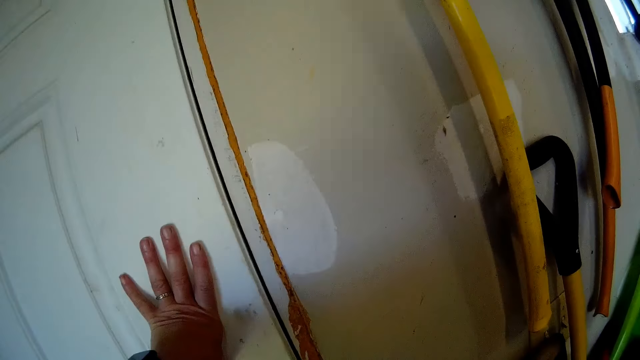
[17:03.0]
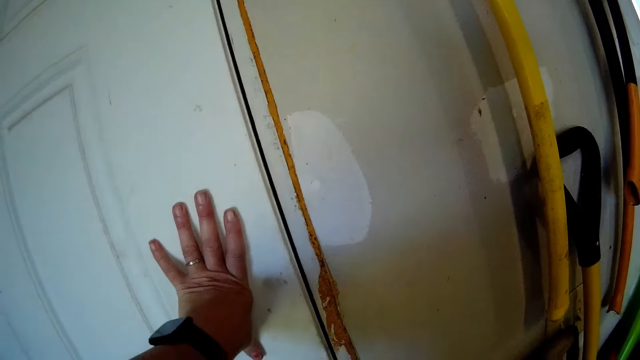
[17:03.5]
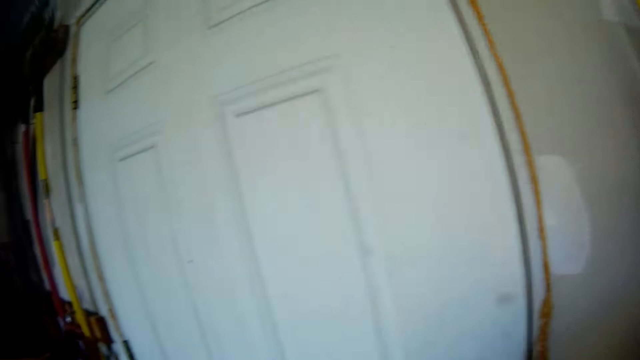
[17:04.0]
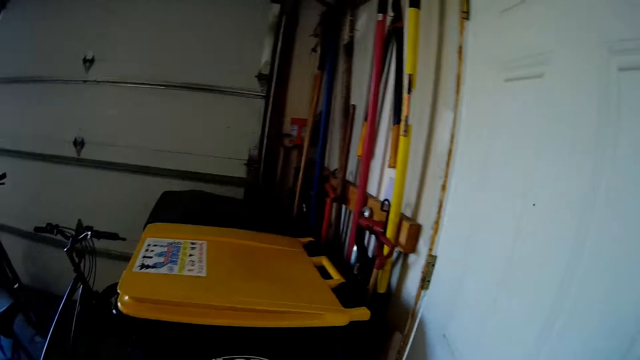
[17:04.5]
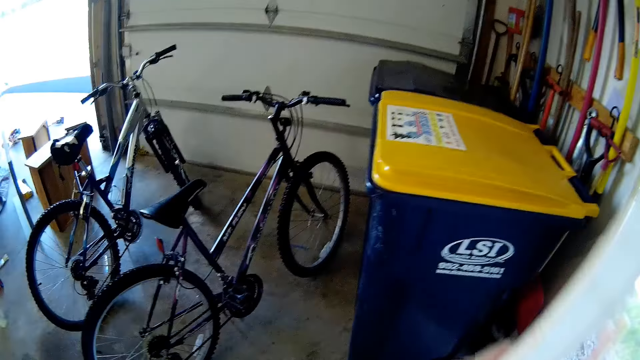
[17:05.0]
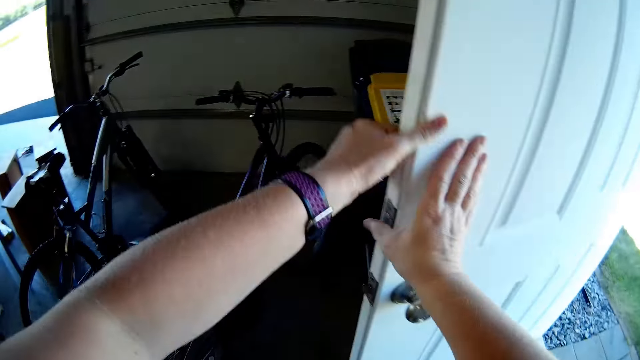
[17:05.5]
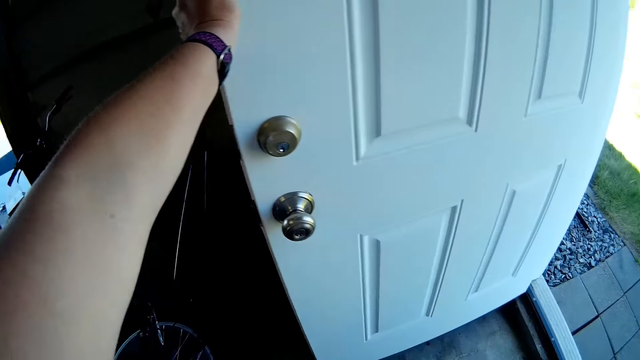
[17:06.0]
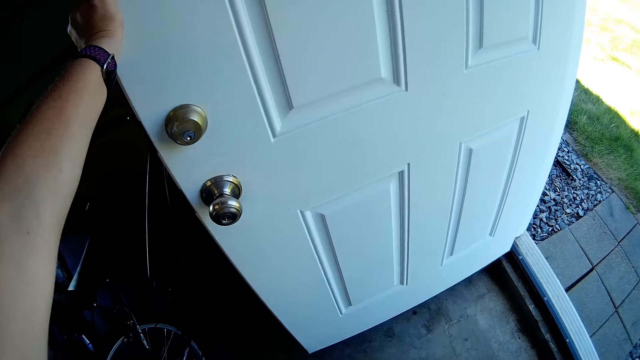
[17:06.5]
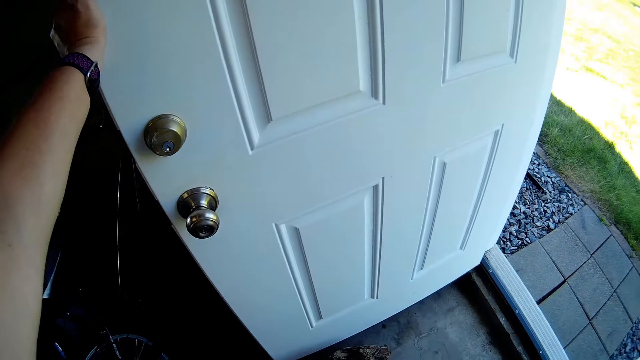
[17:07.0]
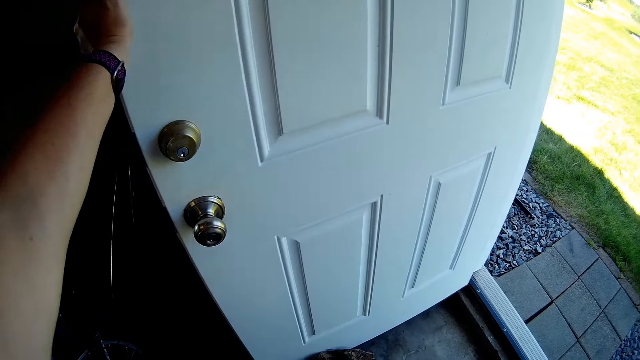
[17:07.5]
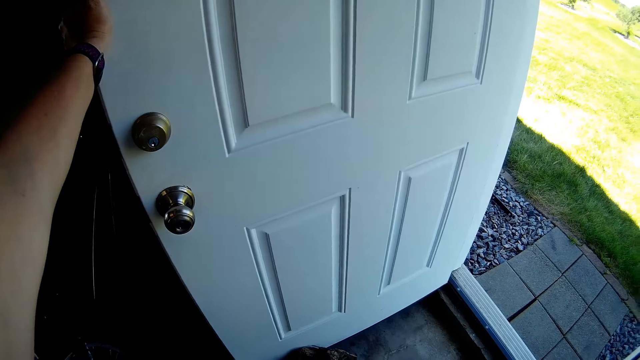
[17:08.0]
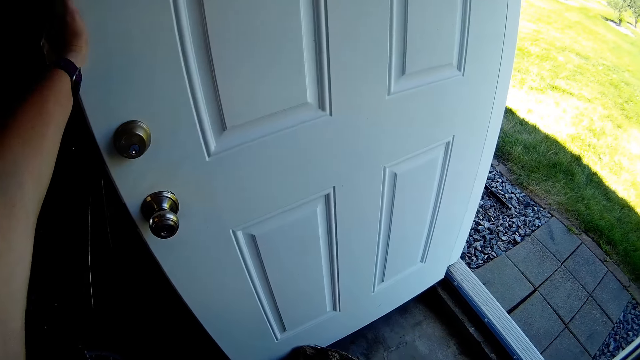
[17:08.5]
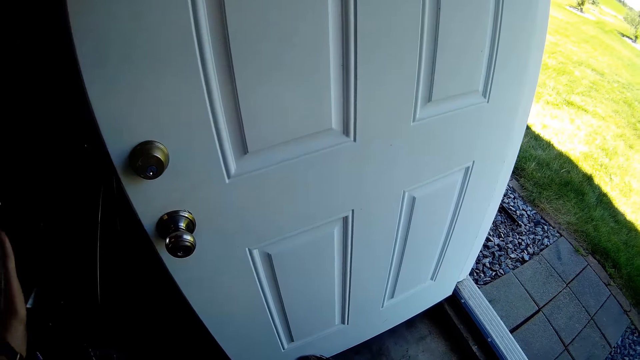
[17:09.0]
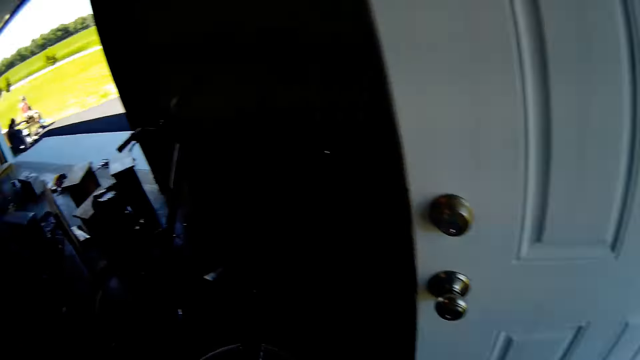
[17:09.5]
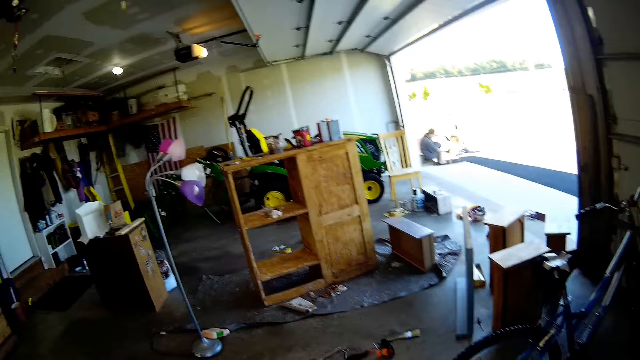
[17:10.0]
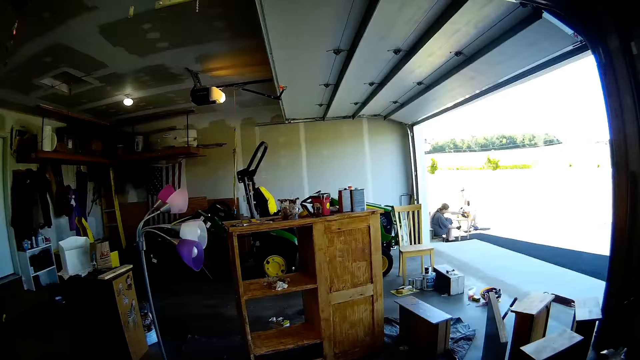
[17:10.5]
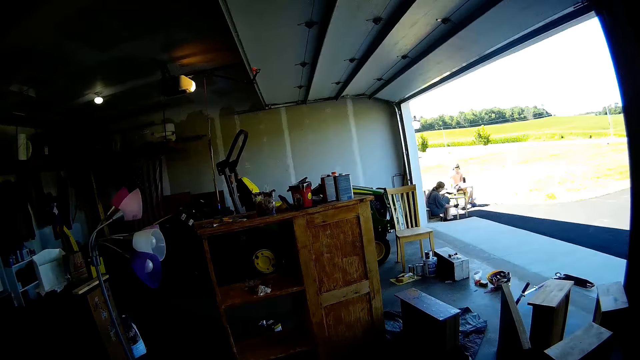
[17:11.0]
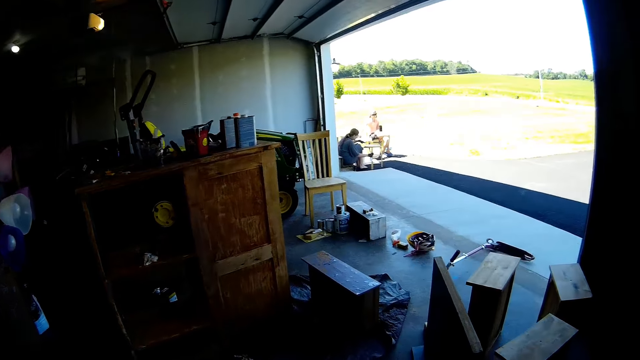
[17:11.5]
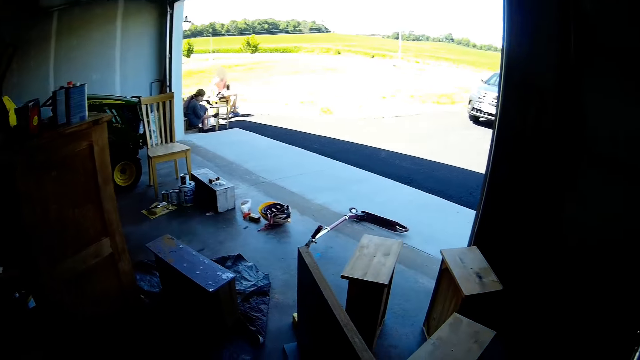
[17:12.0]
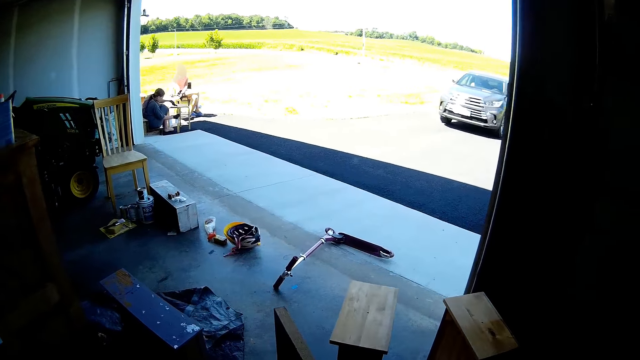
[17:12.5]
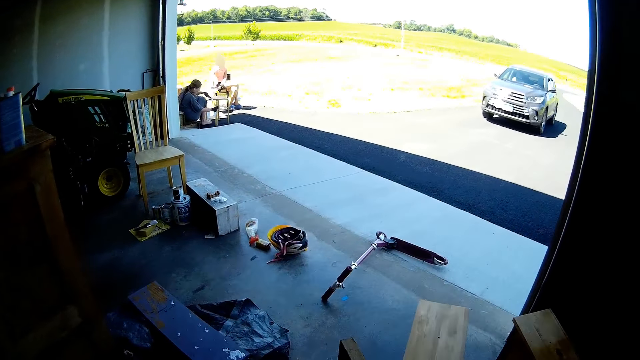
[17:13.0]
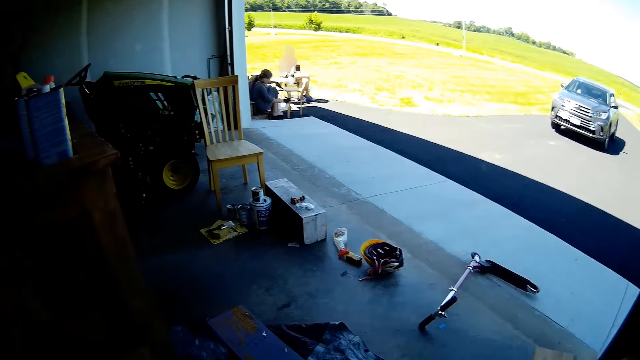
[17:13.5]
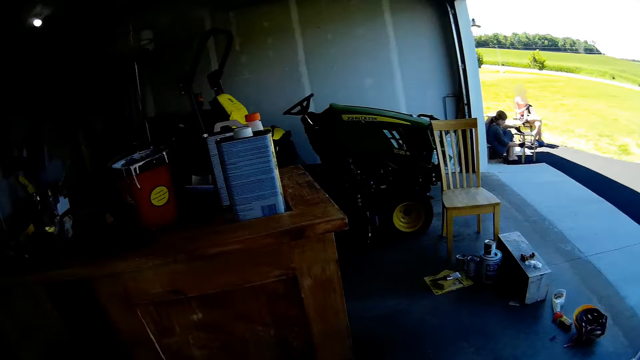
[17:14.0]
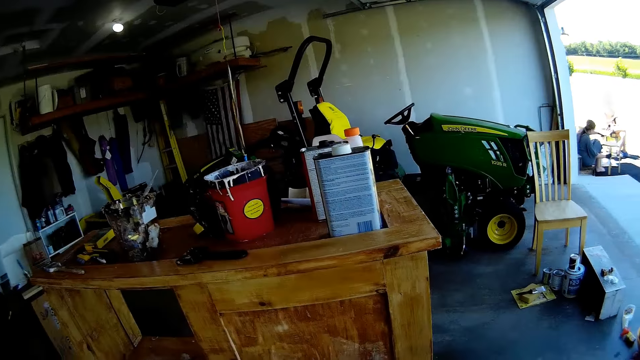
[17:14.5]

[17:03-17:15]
The camera wearer holds the door. They open the door. They walk across the garage.

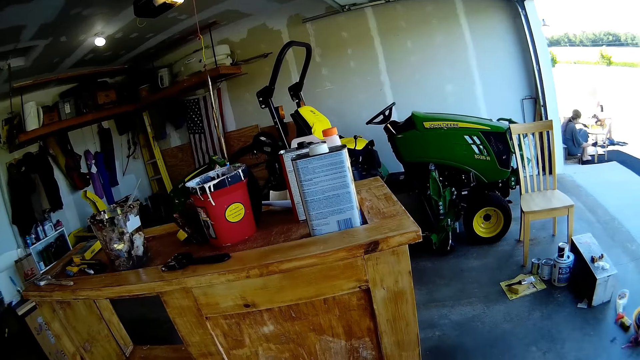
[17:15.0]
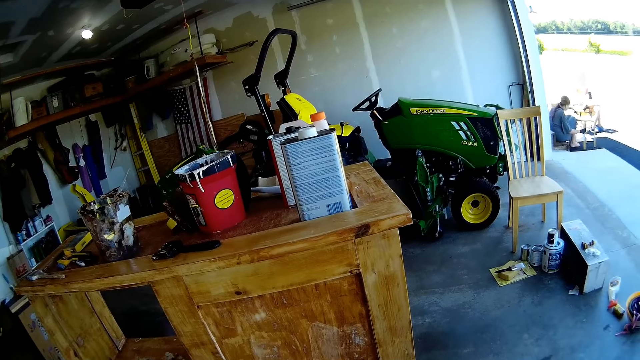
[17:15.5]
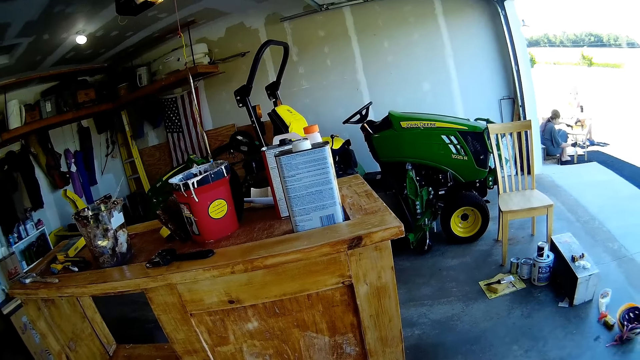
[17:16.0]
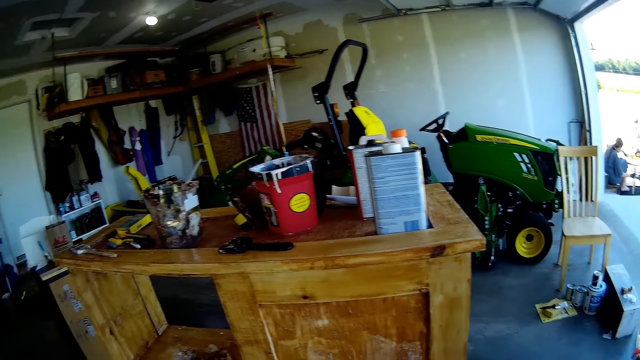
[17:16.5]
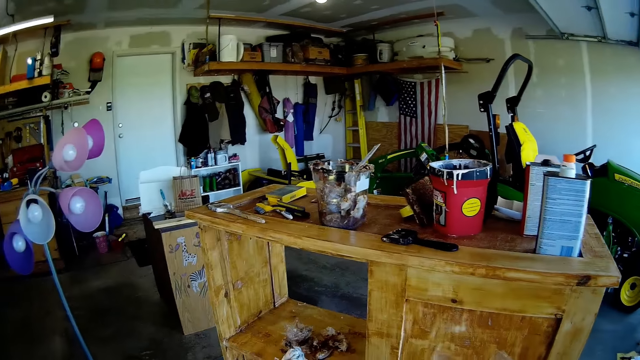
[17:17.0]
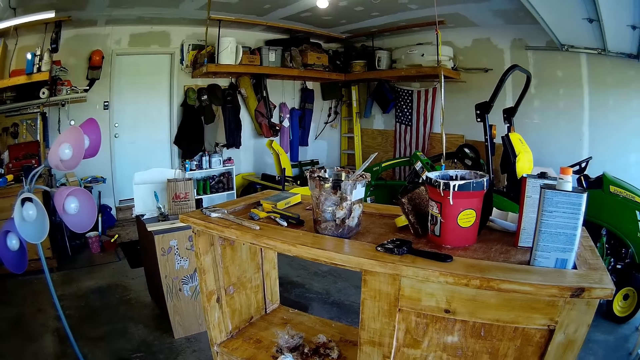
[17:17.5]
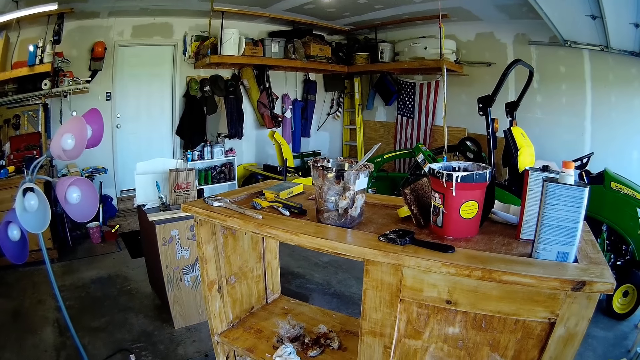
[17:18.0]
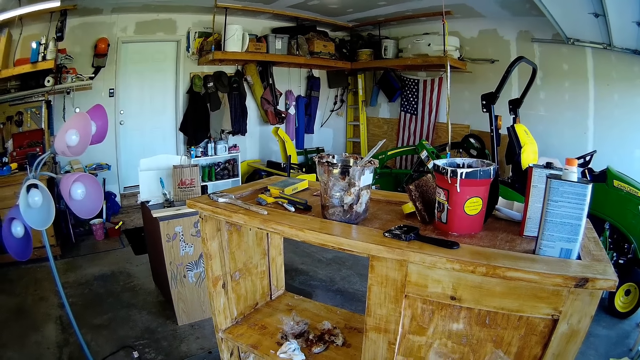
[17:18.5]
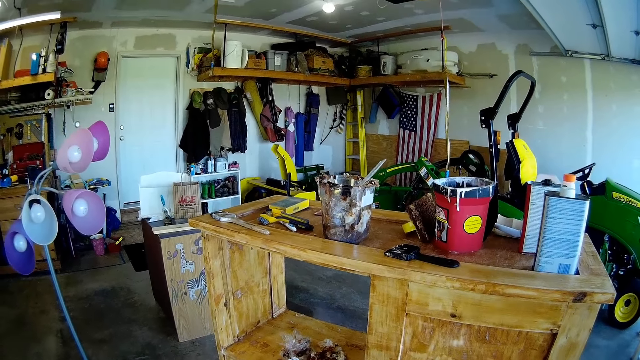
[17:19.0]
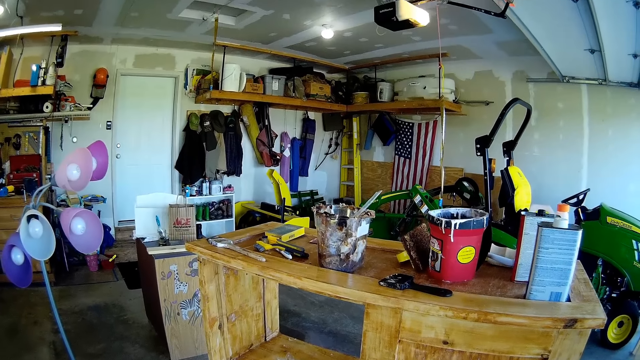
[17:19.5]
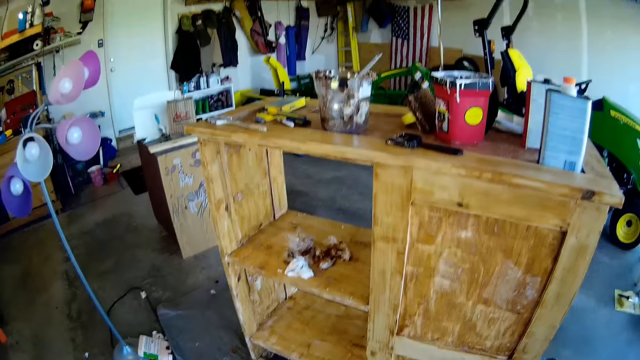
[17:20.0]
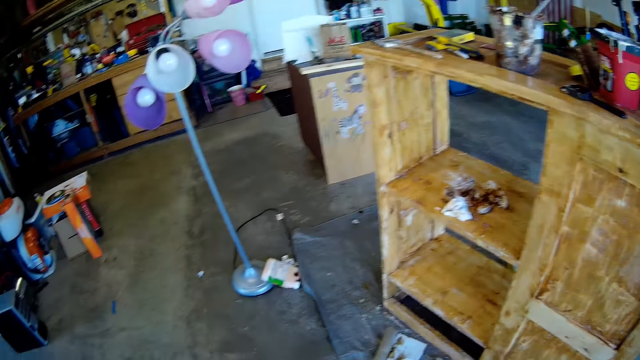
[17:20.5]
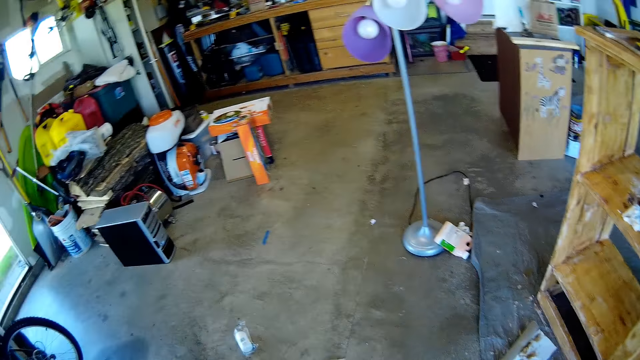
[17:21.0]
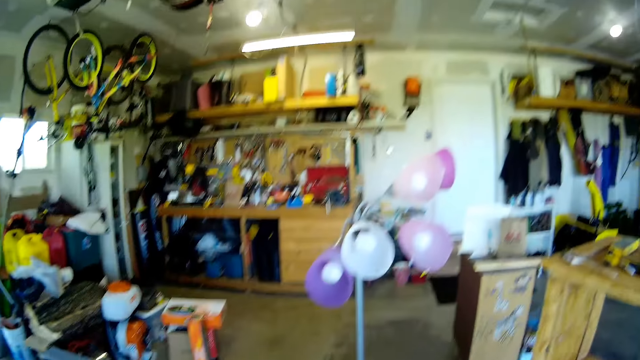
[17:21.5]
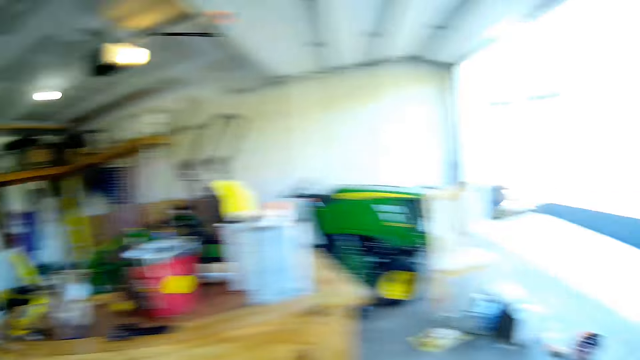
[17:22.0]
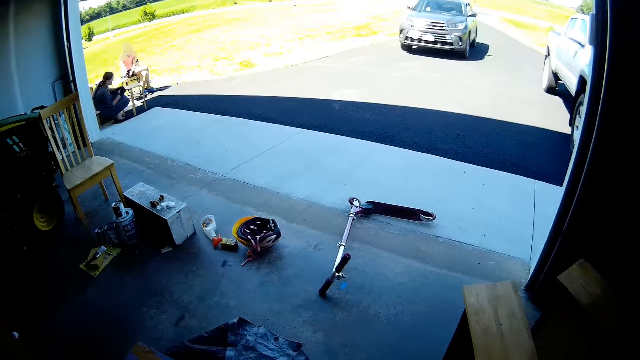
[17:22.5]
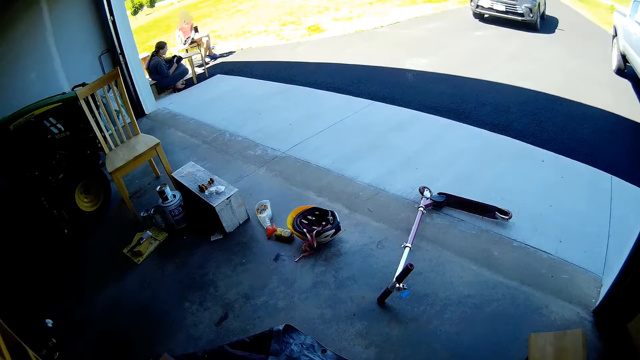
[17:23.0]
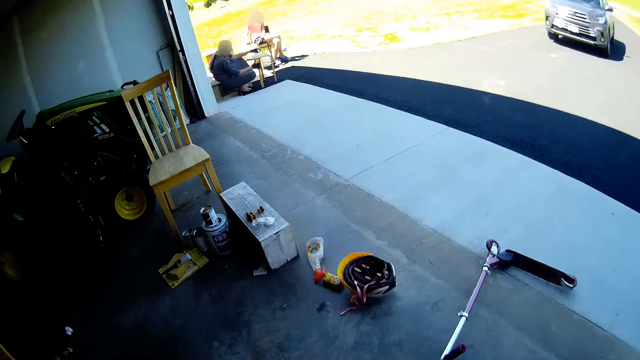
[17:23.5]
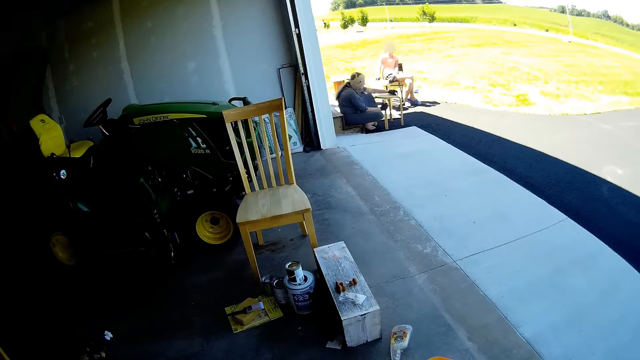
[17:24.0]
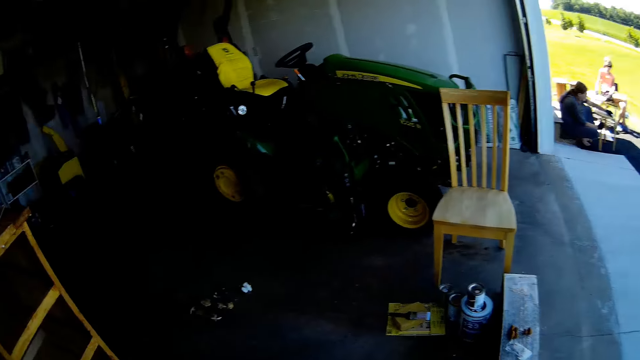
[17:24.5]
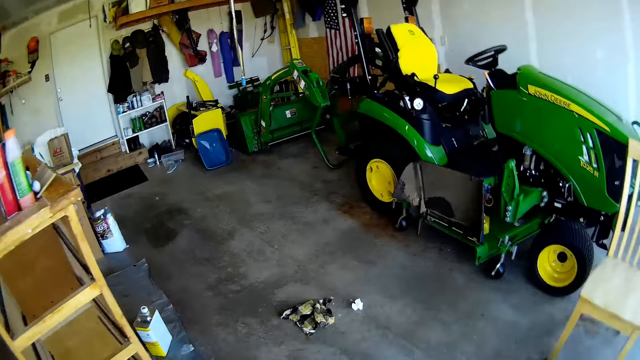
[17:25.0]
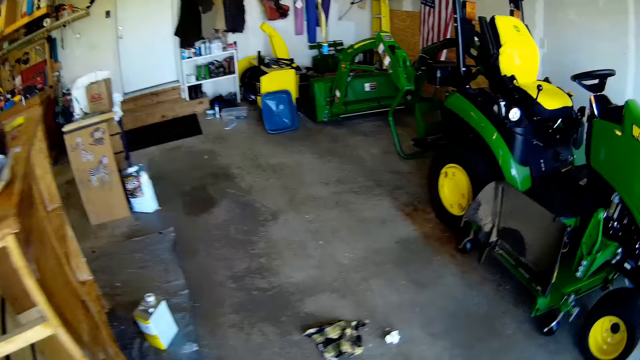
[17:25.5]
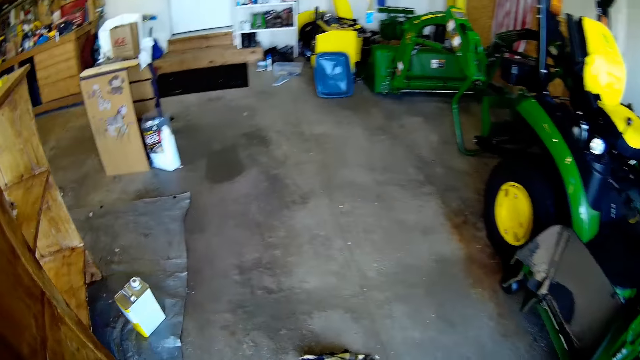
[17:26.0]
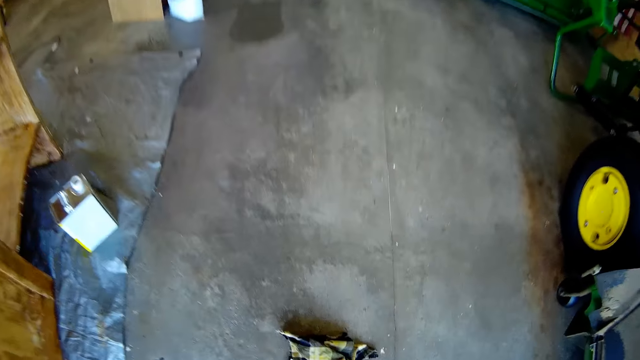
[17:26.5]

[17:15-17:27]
The camera wearer looks around.
